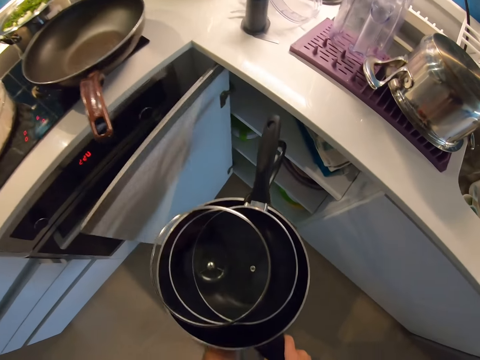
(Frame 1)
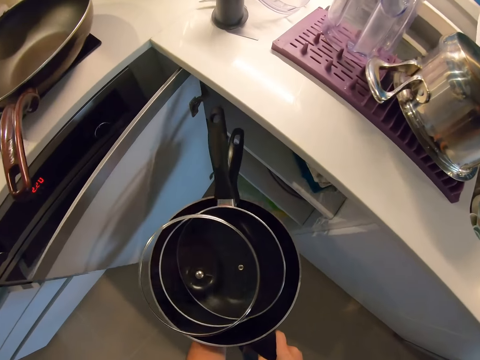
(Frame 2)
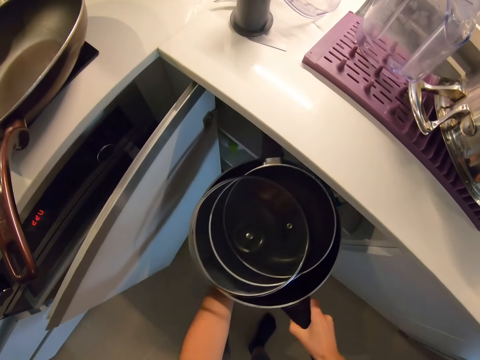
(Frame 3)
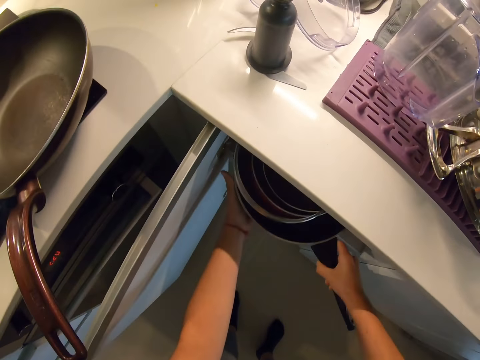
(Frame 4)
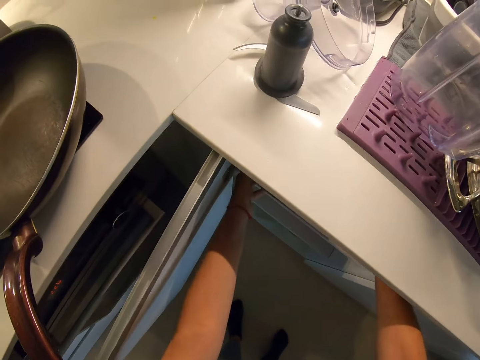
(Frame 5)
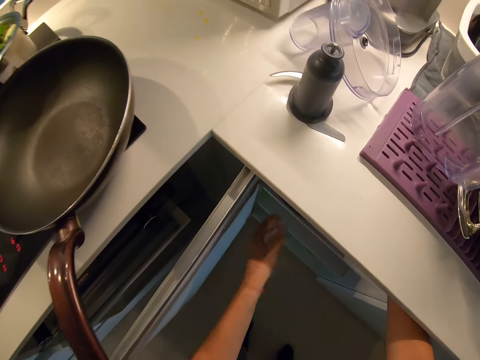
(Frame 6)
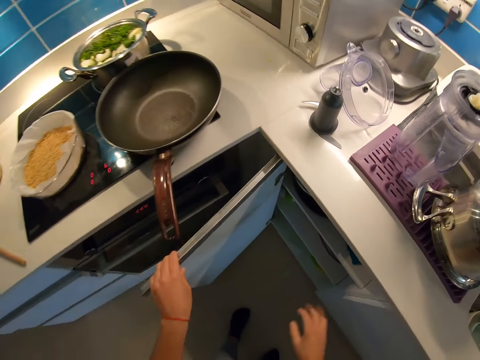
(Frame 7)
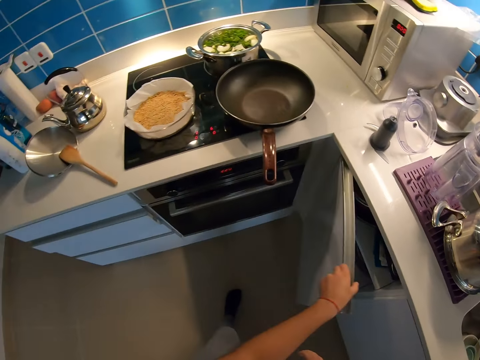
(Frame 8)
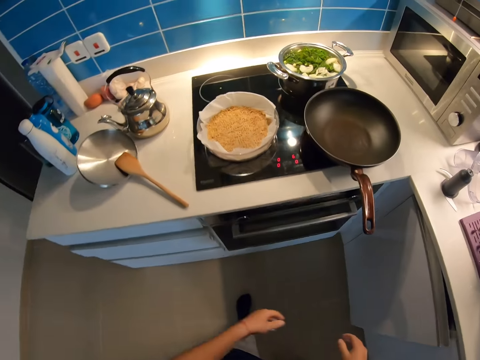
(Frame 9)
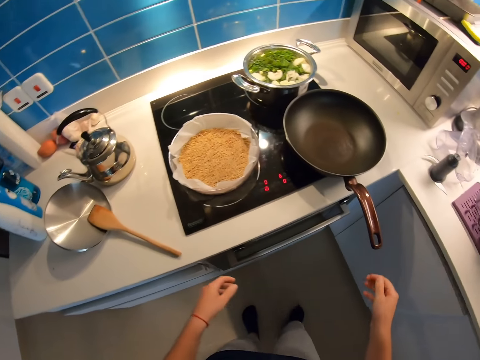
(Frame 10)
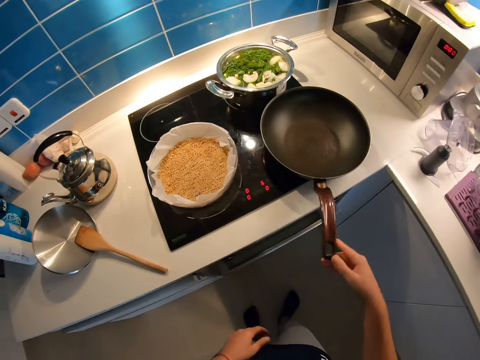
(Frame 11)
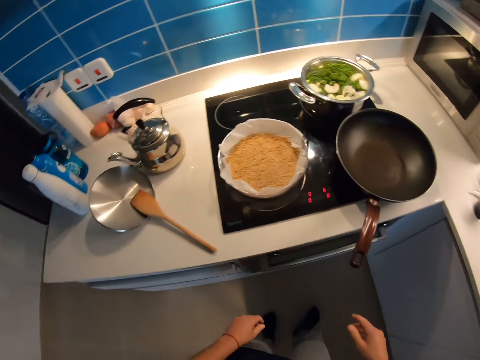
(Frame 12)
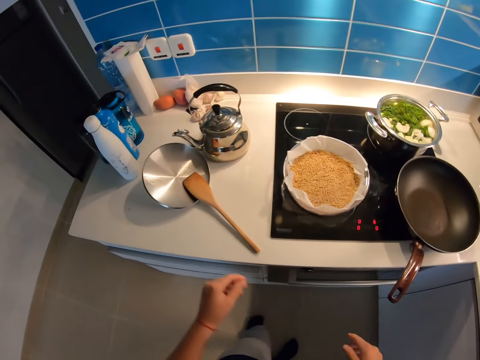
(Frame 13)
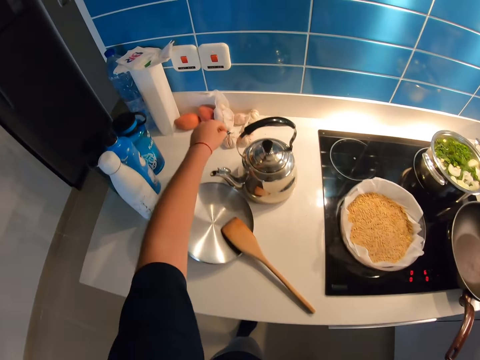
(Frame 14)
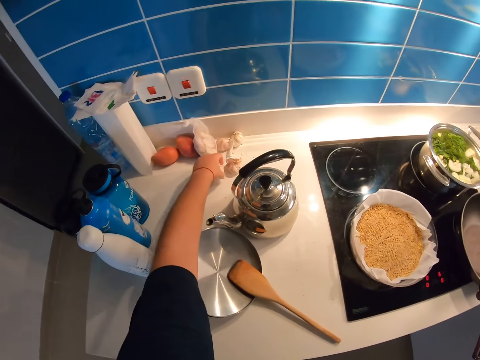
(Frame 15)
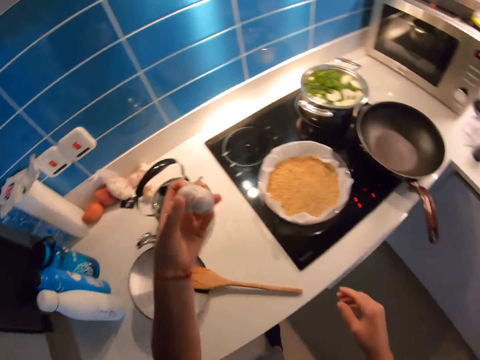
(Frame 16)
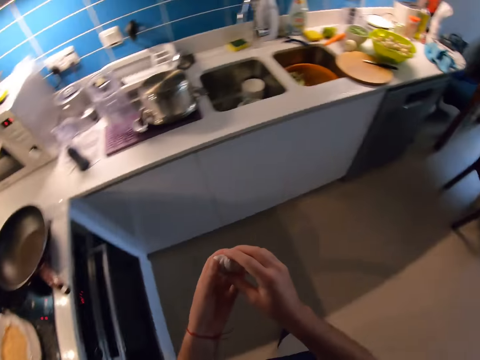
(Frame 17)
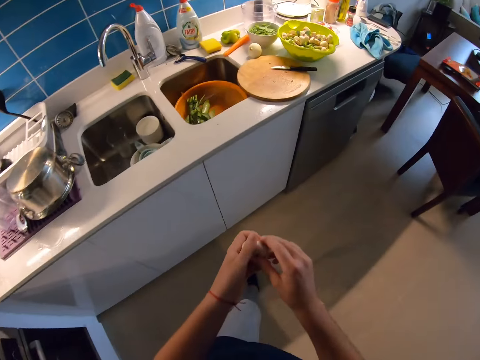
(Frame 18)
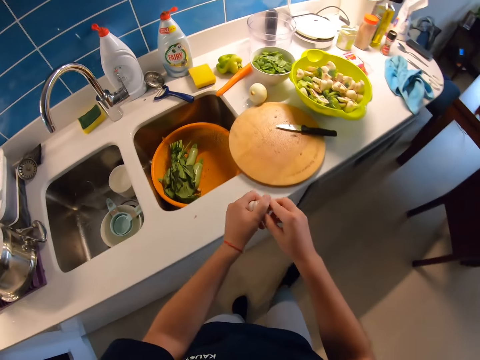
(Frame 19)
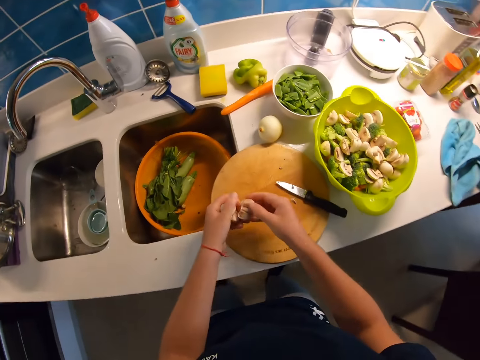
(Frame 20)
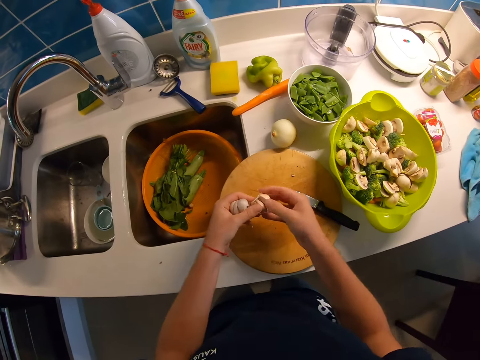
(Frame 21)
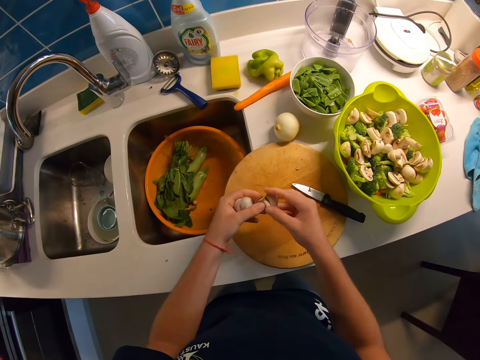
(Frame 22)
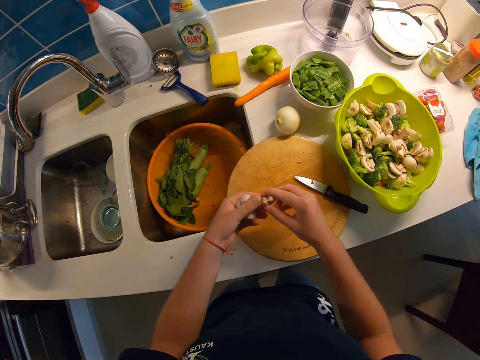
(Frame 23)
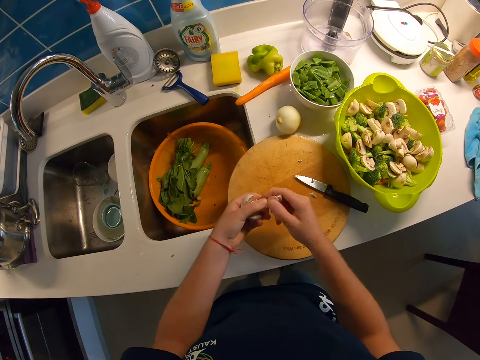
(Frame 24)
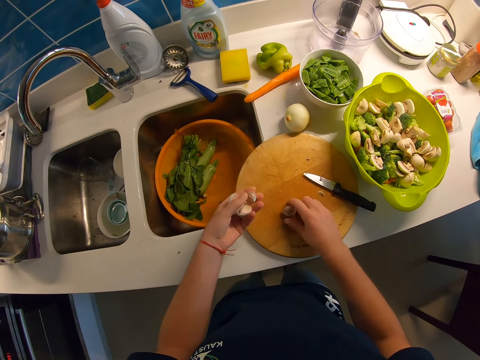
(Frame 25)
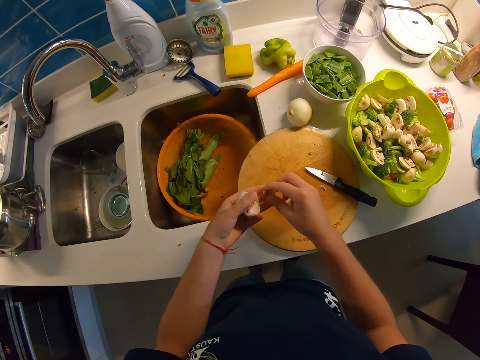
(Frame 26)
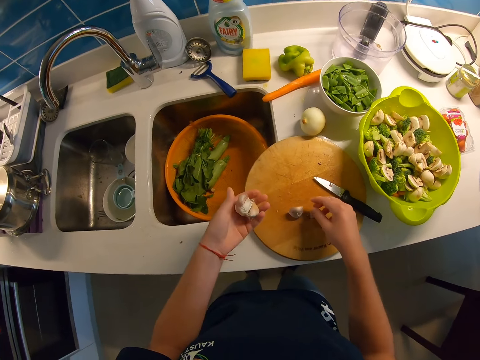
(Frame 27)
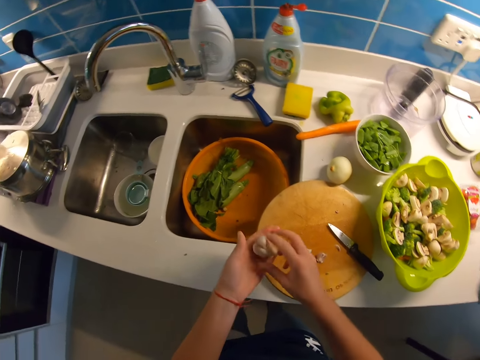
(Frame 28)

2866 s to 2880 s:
The camera wearer returns the set of frying pans into the cabinet with both hands. He closes the cabinet with his left hand. He moves the frying pan on the cooker. He picks a garlic with his left hand. He walks around the kitchen. He holds the garlic with both hands. He removes garlic pieces. He shreds the garlic into pieces with both hands. He places the garlic on the chopping board with his right hand.

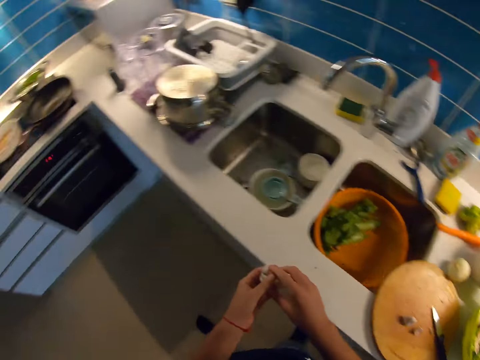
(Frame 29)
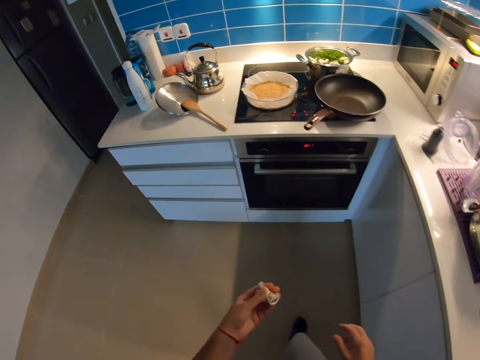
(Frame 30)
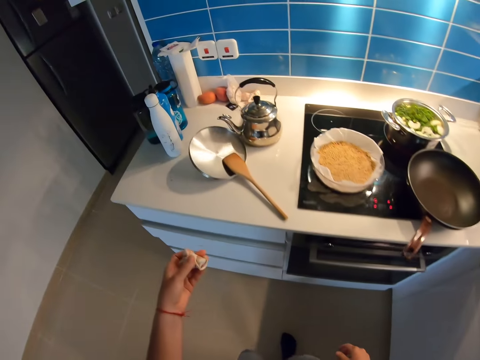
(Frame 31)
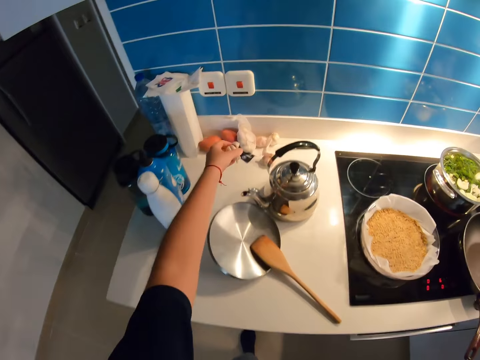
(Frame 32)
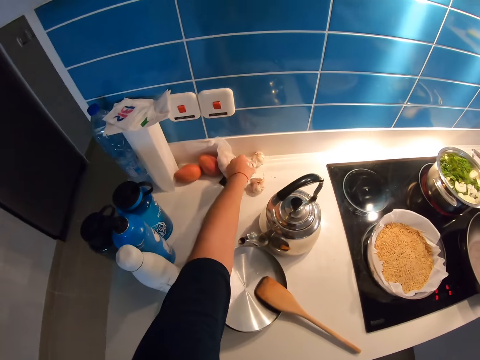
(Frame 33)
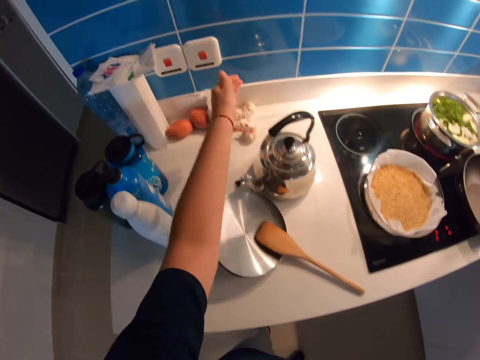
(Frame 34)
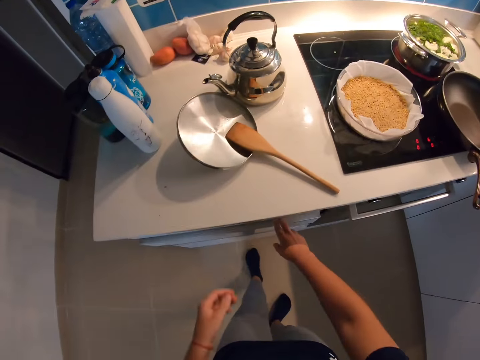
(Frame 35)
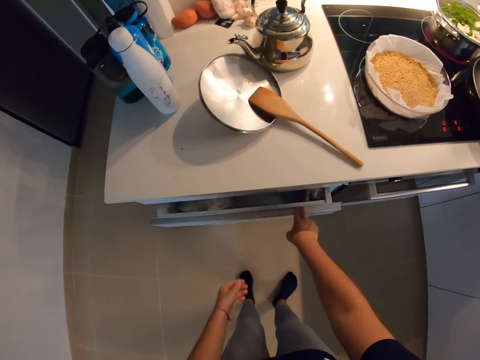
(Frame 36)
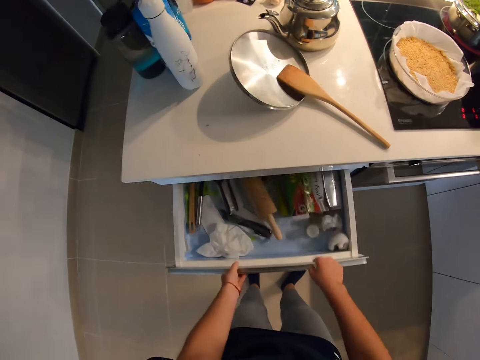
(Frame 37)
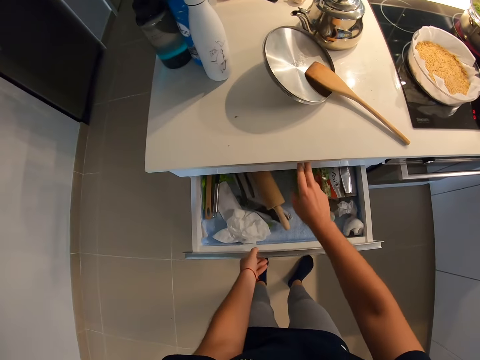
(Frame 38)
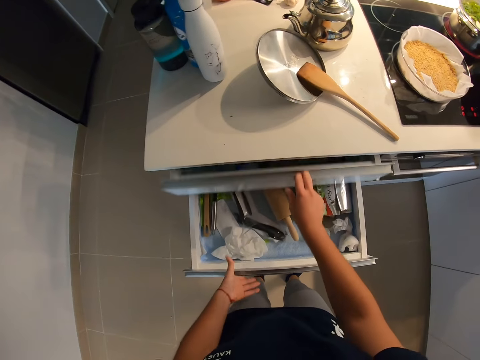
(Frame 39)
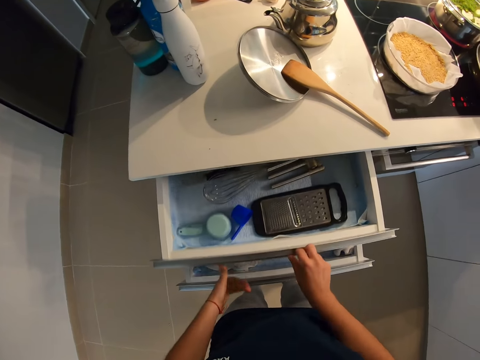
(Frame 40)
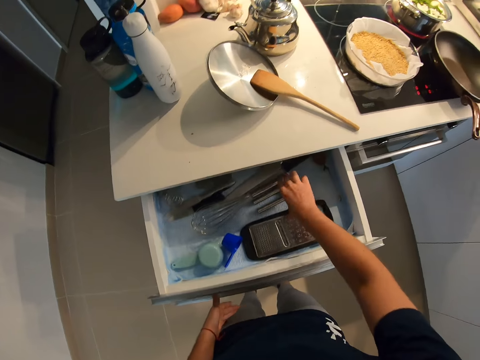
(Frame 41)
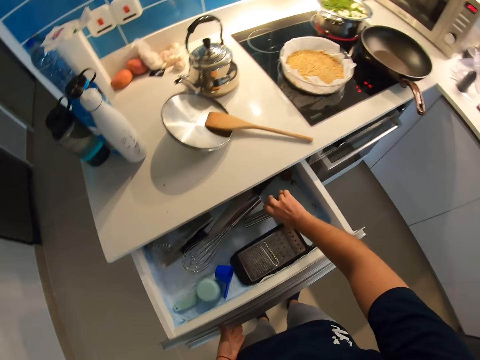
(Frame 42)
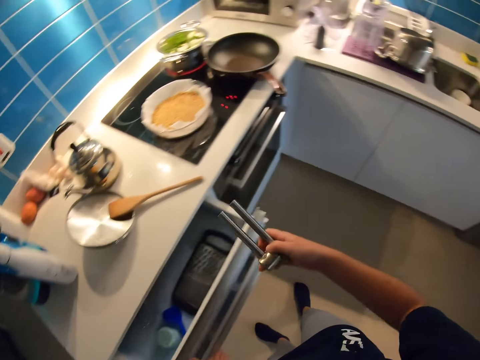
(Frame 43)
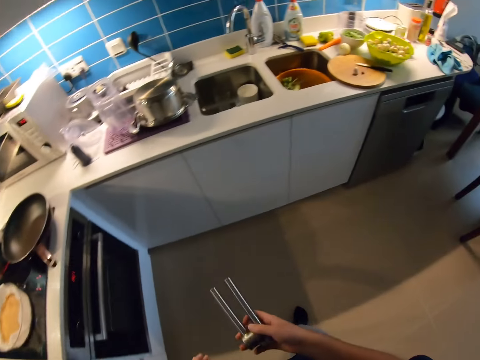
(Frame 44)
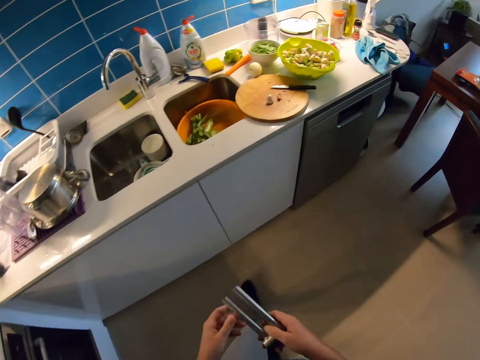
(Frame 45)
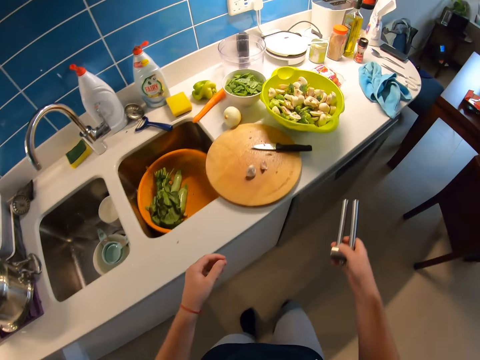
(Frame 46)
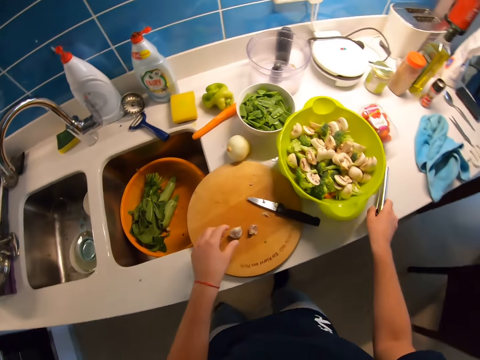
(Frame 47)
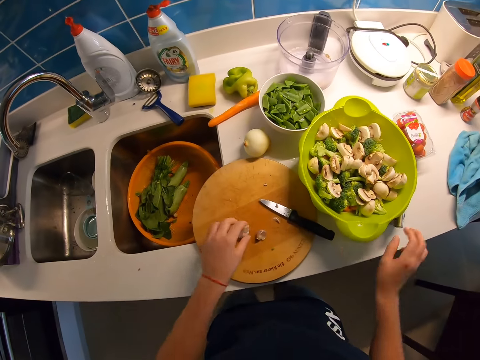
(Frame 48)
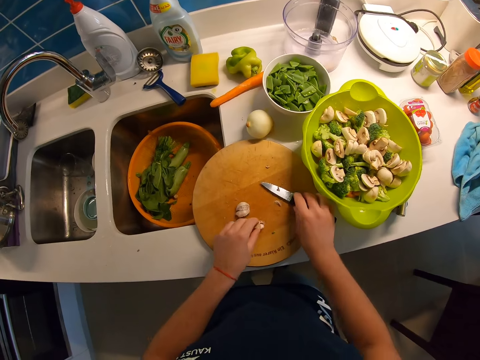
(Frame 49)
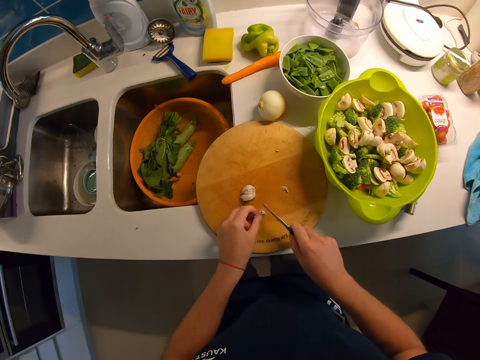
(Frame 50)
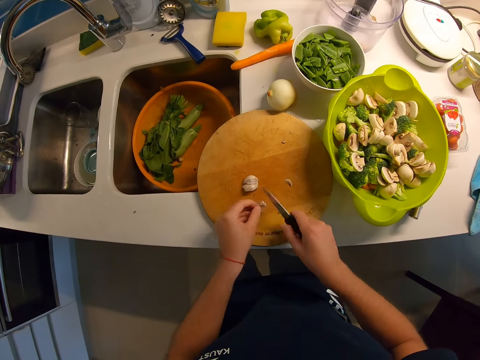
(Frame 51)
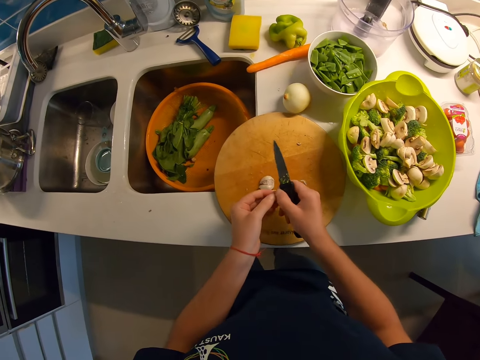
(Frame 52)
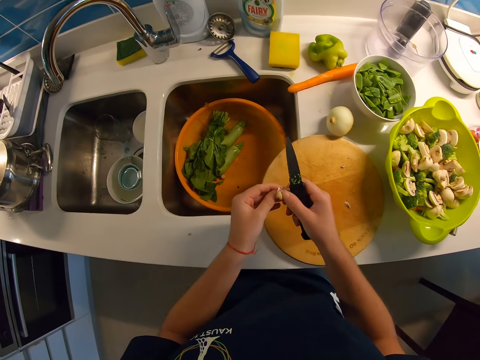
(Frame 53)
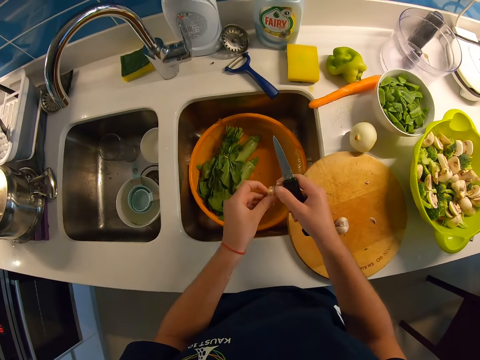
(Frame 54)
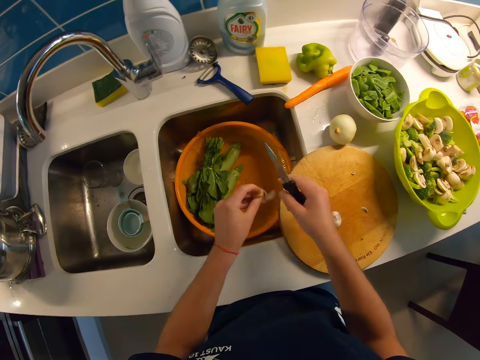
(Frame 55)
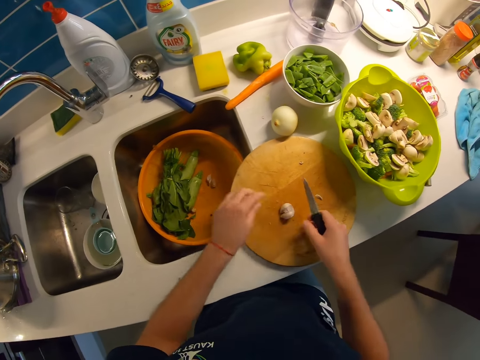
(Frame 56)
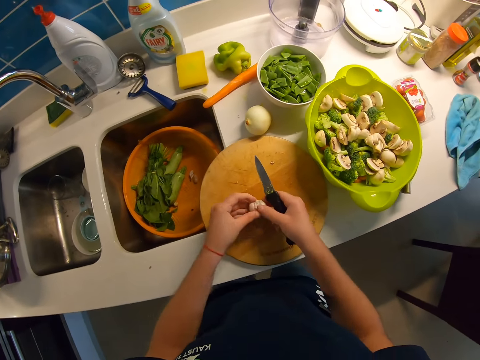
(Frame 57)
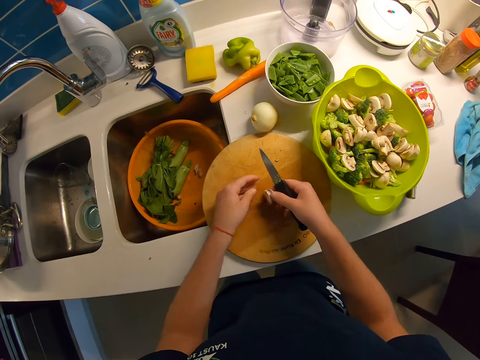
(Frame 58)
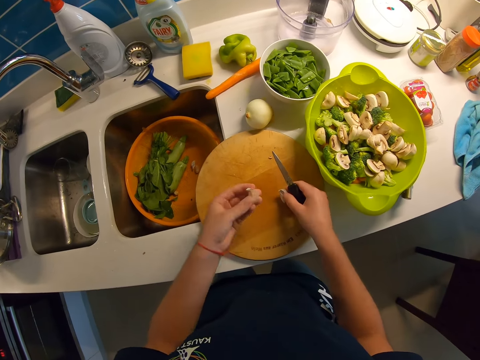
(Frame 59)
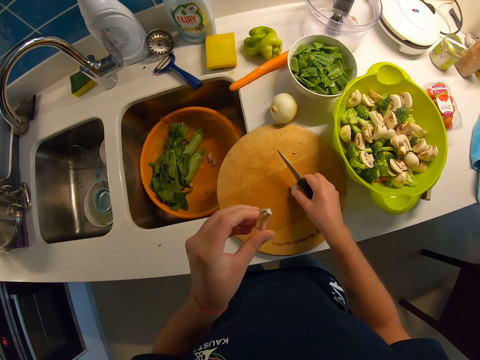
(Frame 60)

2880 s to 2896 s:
The camera wearer returns the garlic back on the cabinet with his left hand. He walks around the kitchen. He opens a drawer with his right hand. He picks a presser with his right hand. He walks around the kitchen. He closes the drawer with his left hand. He drops the presser in his left hand on the cabinet. He picks the knife on the chopping board with his right hand. He holds the garlic on the chopping board with his left hand. He cuts the garlic on the chopping board. He peels the garlic with both hands. He drops a piece of garlic in the plastic strainer. He picks the garlic. He checks the garlic.
